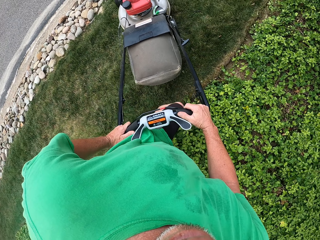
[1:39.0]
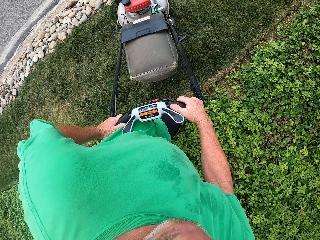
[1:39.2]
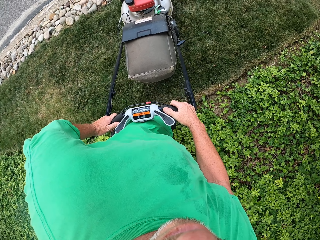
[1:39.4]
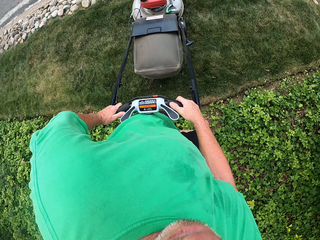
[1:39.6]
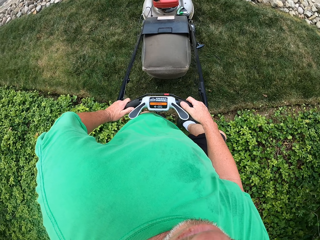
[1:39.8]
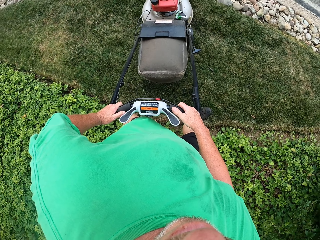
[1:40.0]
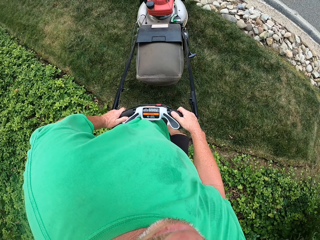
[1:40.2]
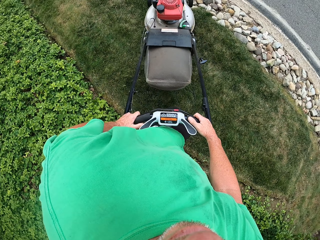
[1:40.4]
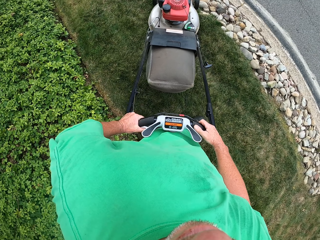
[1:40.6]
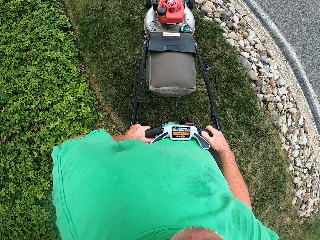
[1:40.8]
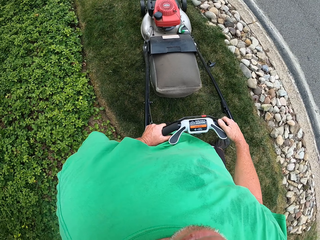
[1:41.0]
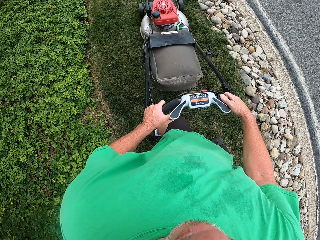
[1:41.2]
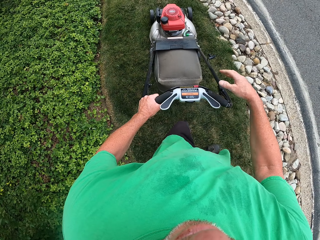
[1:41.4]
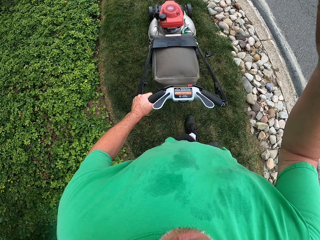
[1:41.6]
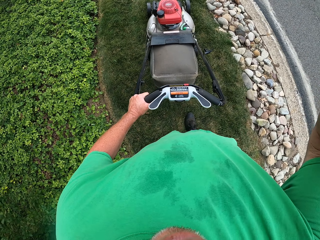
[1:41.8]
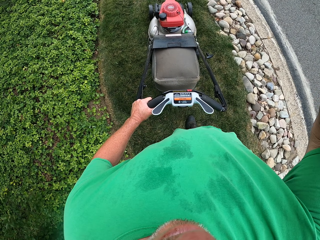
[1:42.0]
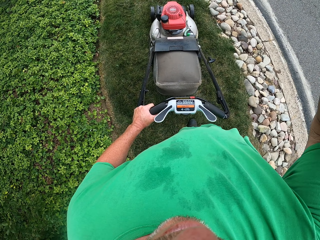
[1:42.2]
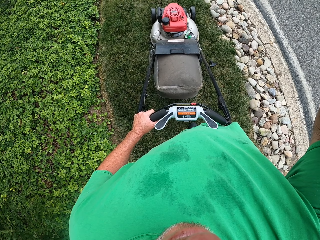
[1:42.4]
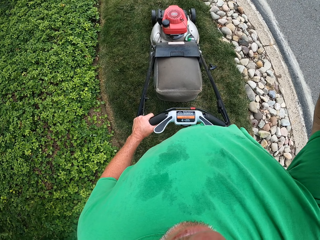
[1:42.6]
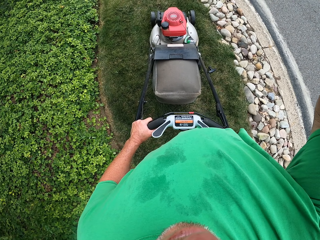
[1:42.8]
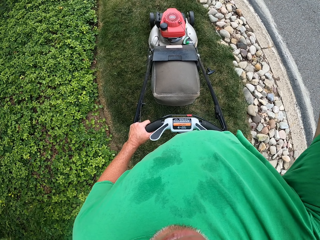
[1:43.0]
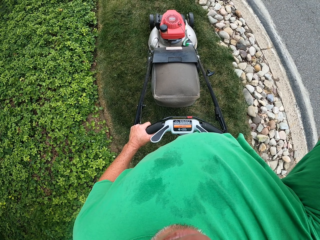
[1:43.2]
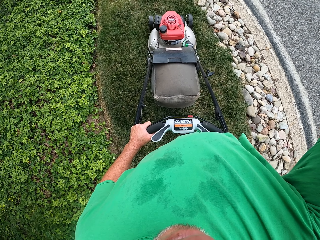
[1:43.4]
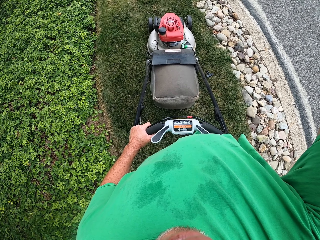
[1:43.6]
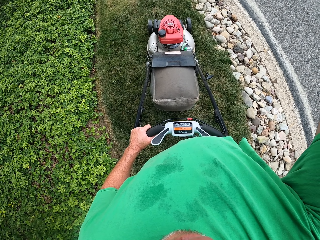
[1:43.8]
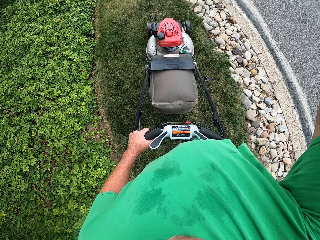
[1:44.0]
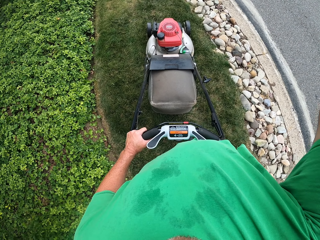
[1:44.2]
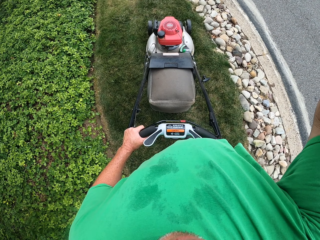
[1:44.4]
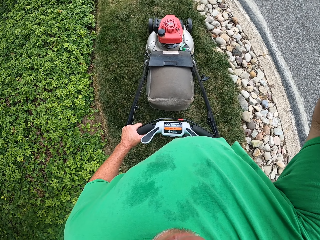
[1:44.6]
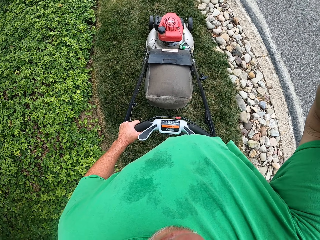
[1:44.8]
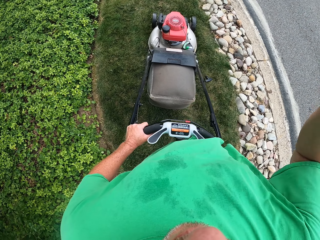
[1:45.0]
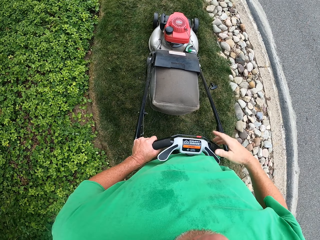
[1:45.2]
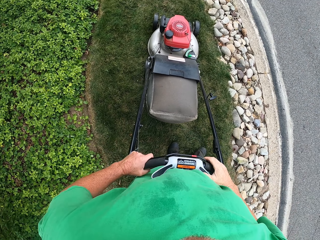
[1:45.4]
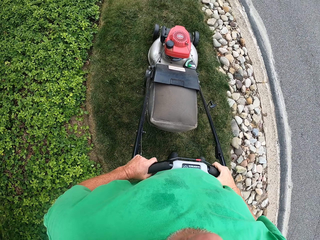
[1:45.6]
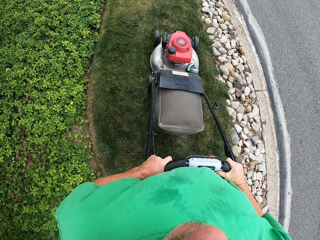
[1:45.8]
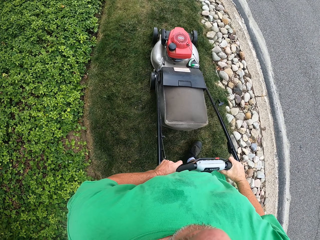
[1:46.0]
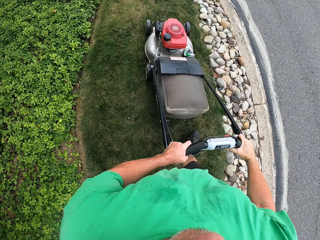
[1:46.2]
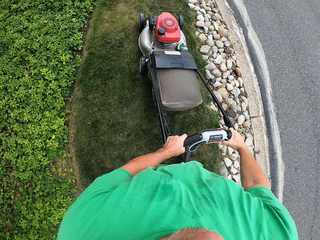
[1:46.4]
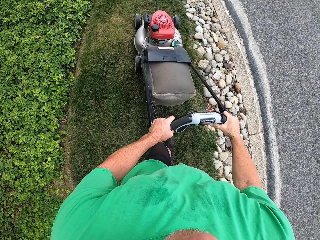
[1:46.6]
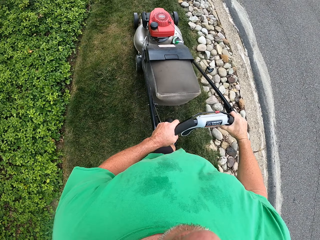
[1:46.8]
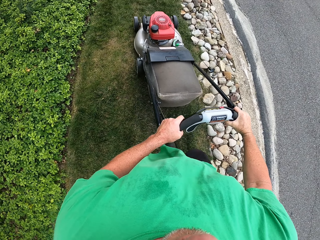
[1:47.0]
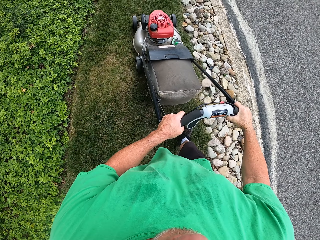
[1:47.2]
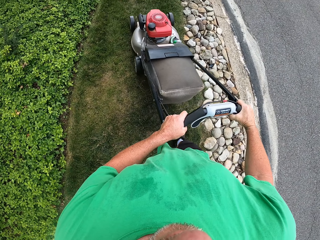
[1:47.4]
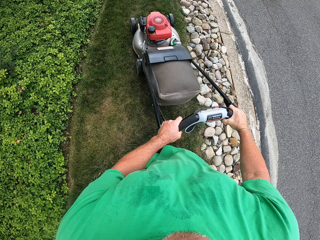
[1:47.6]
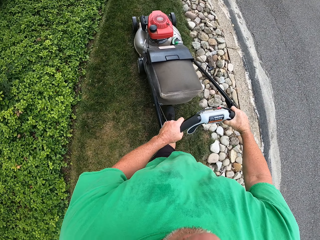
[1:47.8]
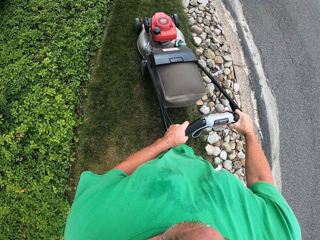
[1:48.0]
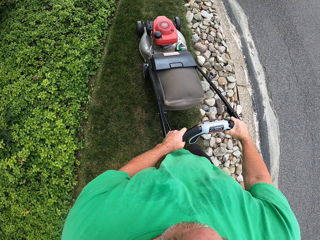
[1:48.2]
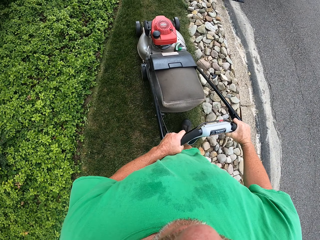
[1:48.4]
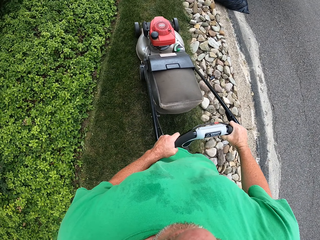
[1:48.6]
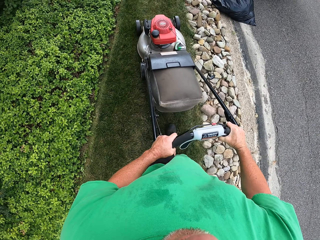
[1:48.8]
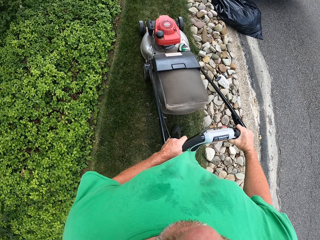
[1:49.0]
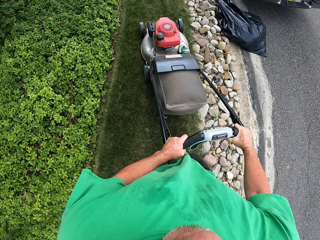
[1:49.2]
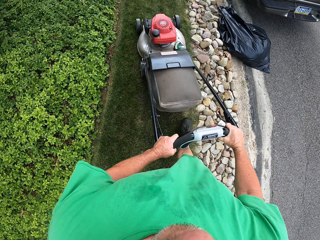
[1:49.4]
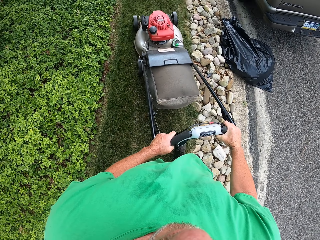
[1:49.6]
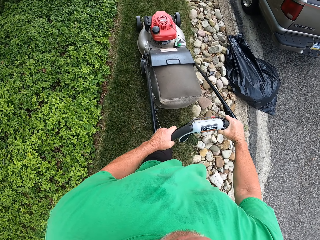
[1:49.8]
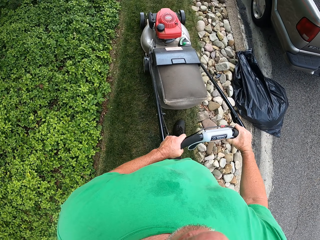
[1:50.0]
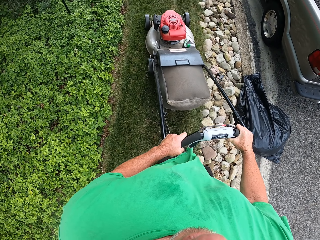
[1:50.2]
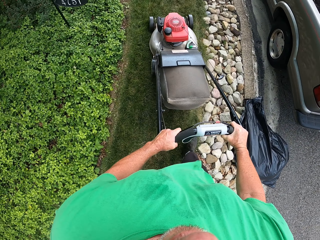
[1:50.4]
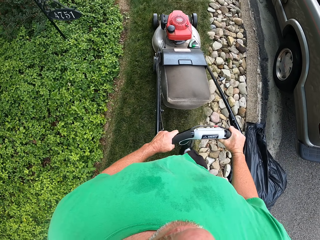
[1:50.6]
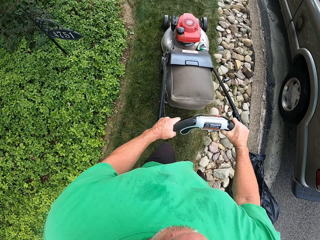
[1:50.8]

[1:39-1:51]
The camera wearer touches something. They adjust the camera. They cut the grasses on the ground with a lawnmower.

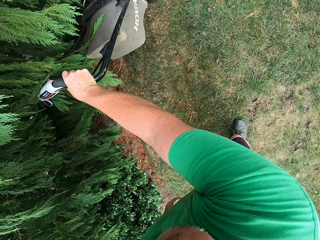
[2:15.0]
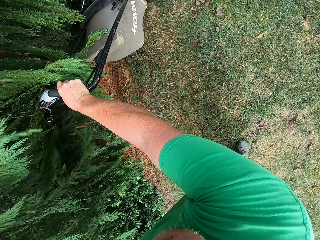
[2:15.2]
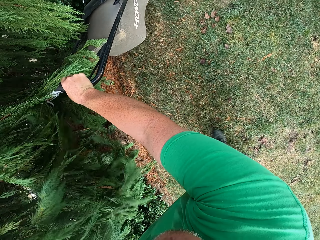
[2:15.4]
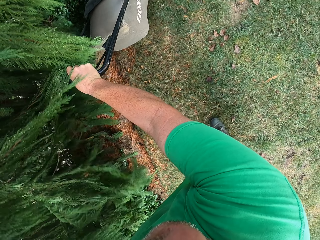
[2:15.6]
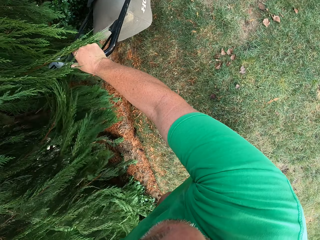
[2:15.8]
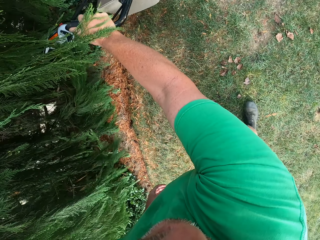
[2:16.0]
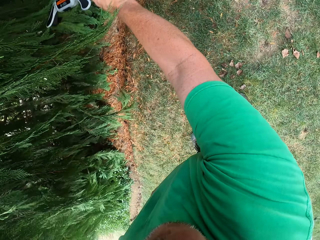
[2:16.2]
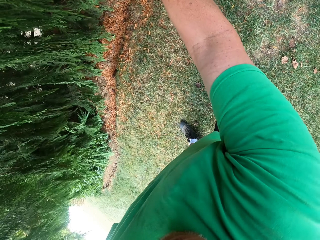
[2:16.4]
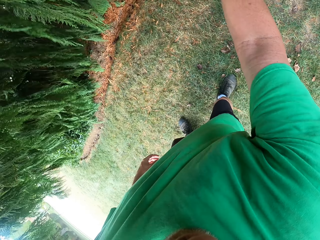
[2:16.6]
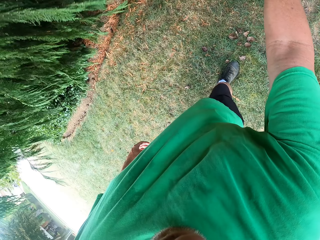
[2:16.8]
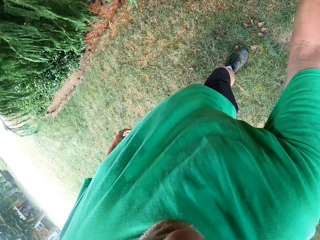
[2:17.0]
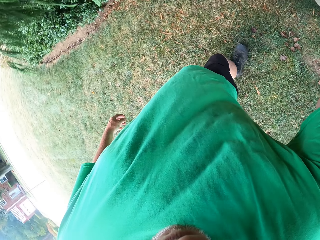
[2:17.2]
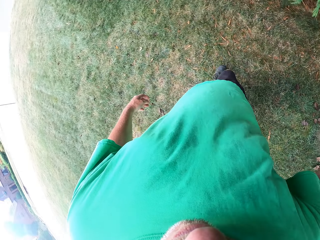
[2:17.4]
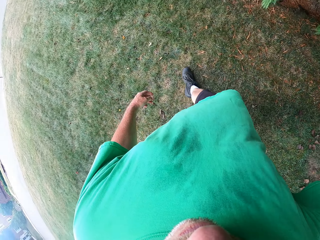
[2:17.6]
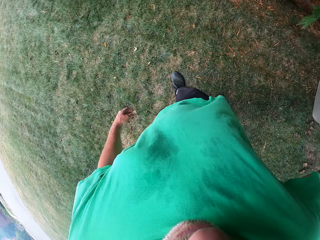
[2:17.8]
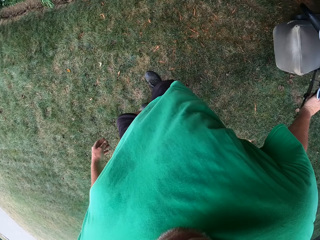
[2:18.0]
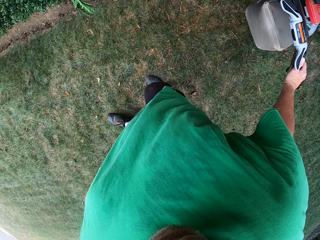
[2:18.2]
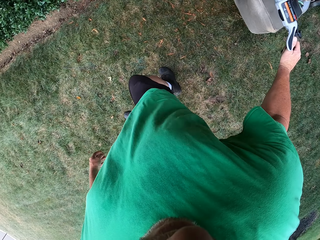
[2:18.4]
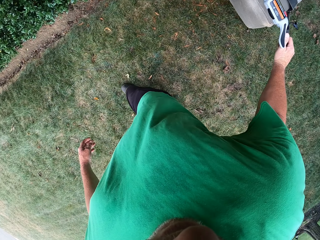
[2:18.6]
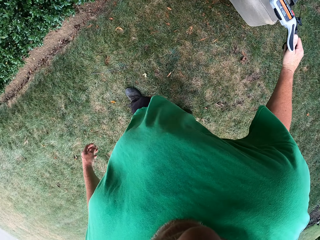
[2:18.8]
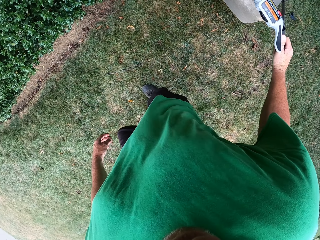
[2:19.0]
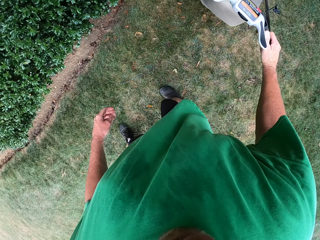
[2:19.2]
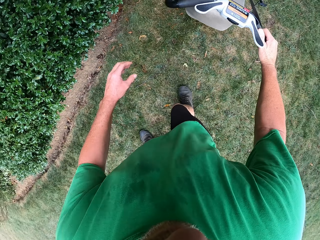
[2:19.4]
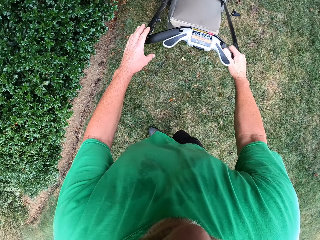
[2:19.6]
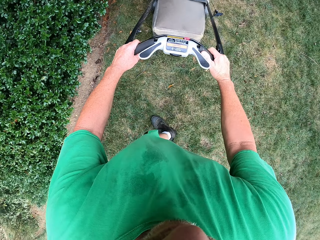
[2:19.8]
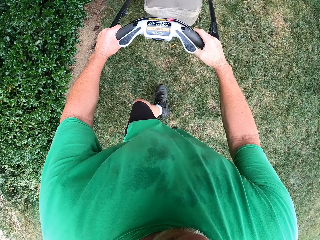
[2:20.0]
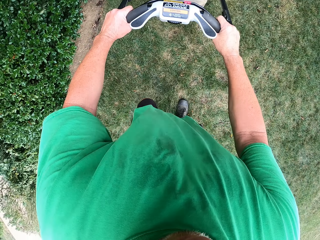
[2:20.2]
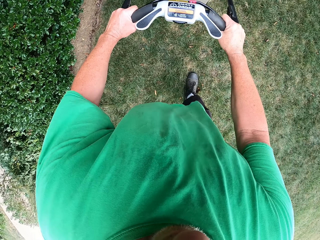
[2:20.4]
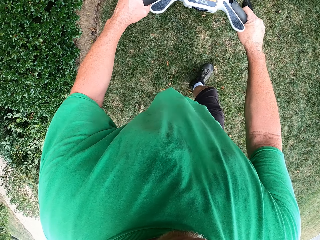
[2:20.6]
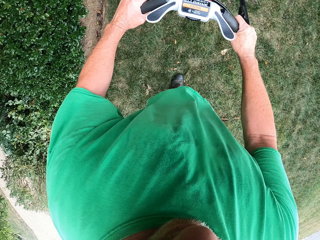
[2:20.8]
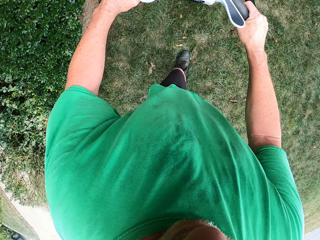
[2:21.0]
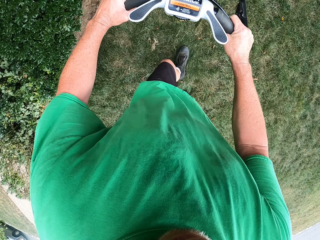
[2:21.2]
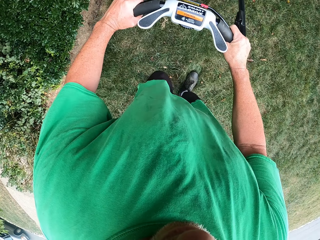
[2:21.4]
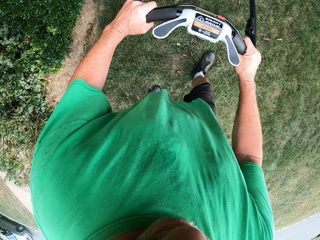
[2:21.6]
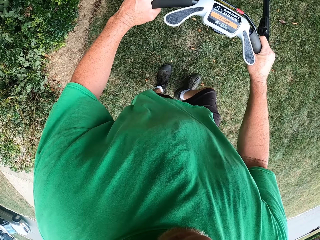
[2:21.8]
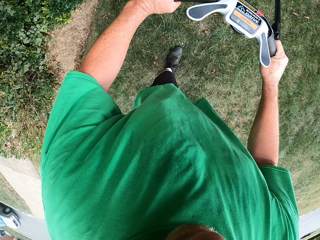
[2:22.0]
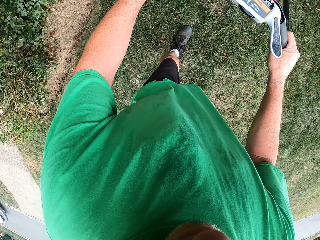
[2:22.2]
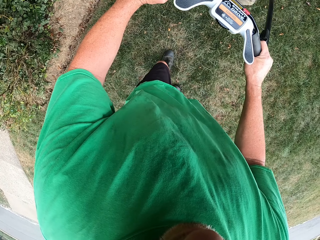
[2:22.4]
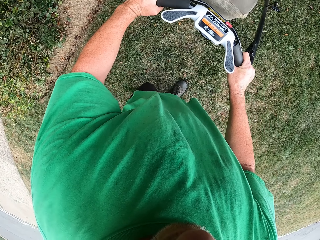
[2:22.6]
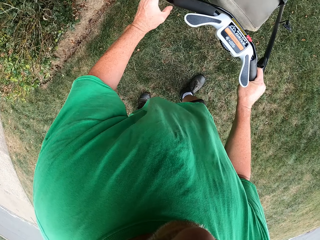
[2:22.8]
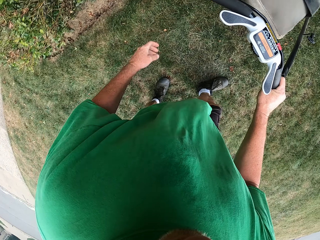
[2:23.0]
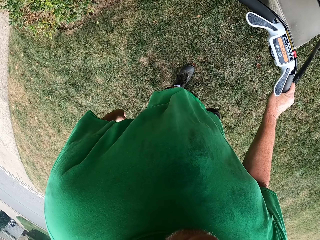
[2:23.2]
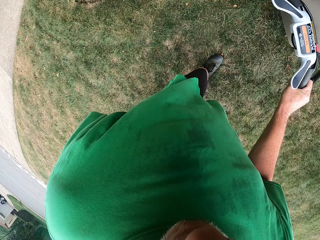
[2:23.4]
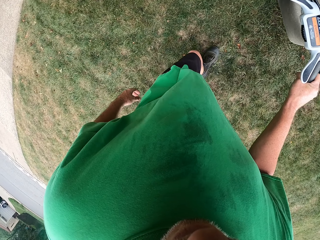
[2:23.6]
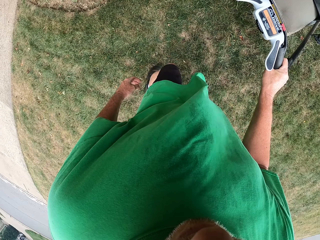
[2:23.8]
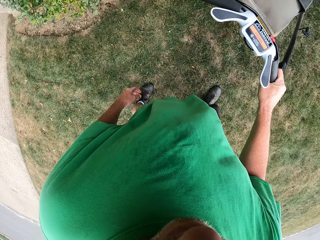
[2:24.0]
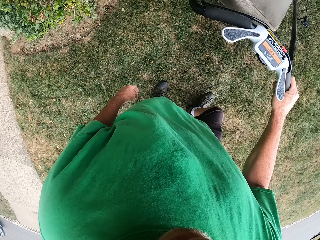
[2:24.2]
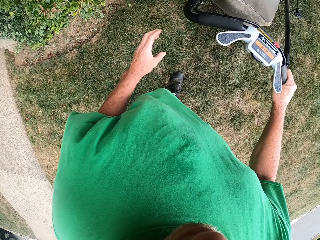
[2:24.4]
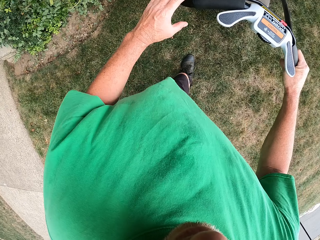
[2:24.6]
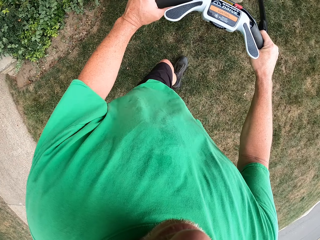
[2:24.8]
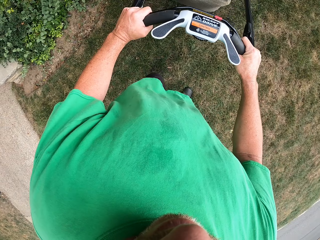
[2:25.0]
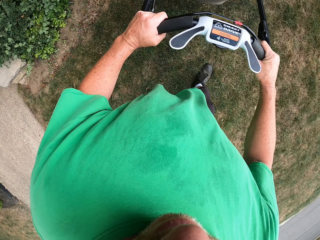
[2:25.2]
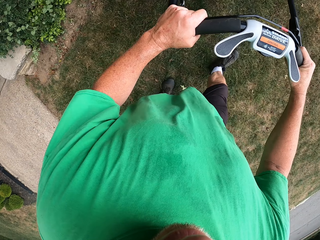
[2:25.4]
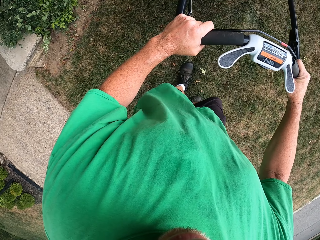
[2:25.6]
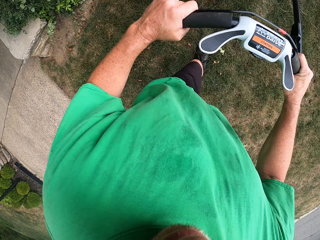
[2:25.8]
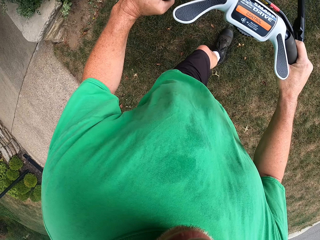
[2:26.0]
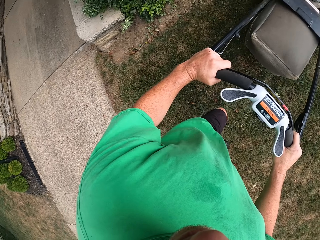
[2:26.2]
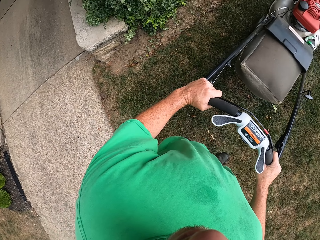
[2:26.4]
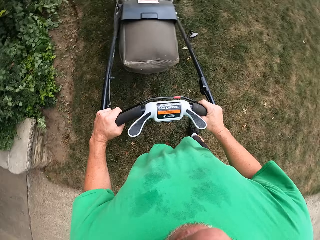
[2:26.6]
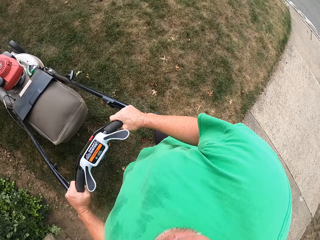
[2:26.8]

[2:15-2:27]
The camera wearer looks around the field. They cut the grasses on the ground with a lawnmower.
